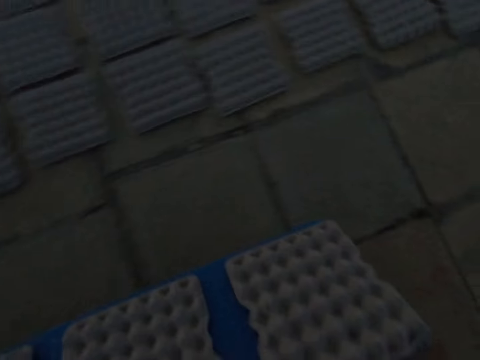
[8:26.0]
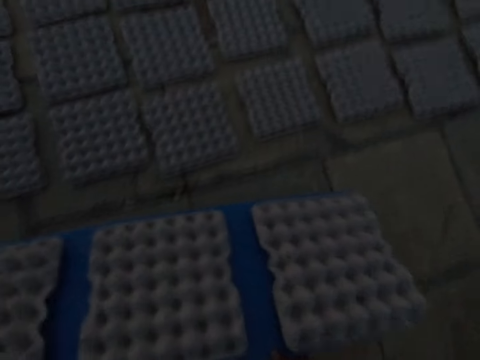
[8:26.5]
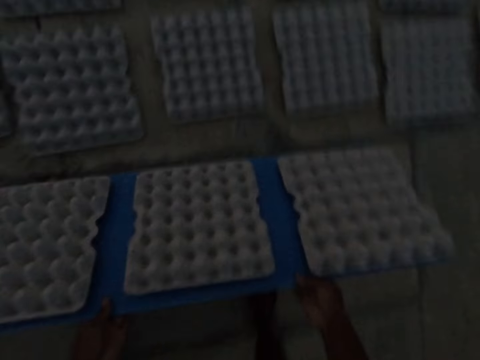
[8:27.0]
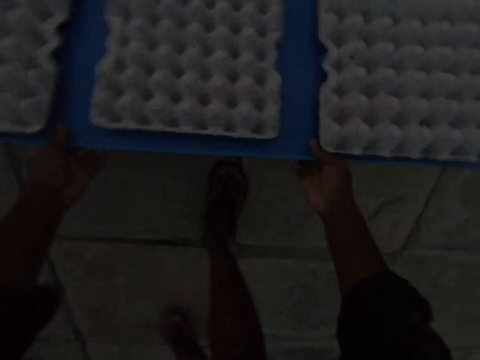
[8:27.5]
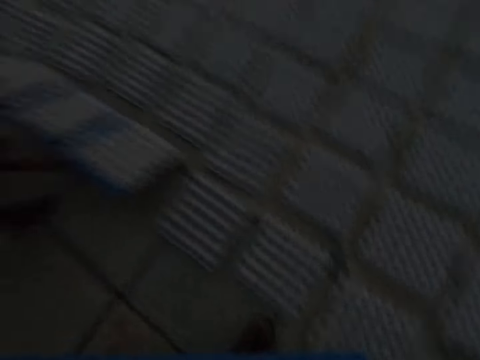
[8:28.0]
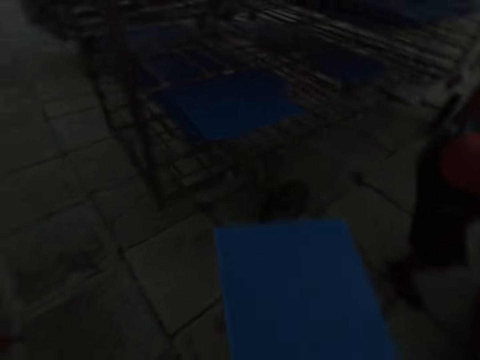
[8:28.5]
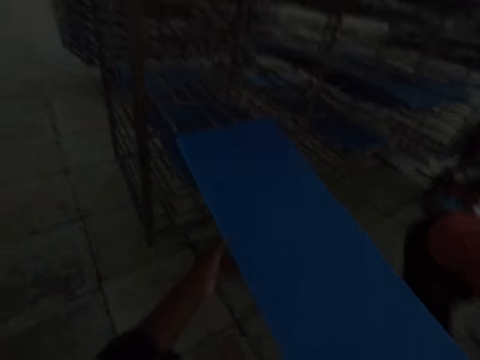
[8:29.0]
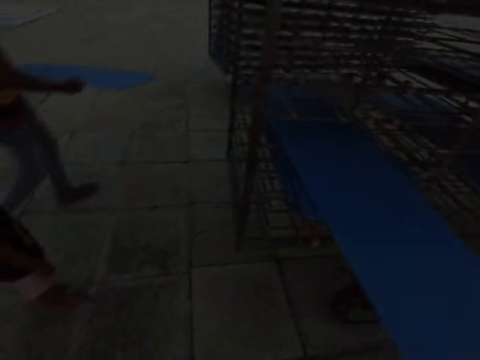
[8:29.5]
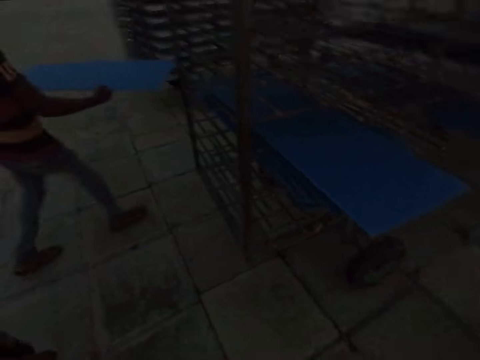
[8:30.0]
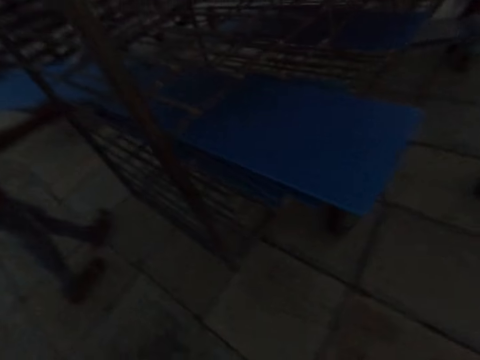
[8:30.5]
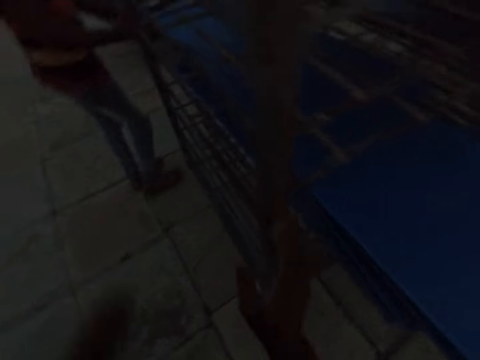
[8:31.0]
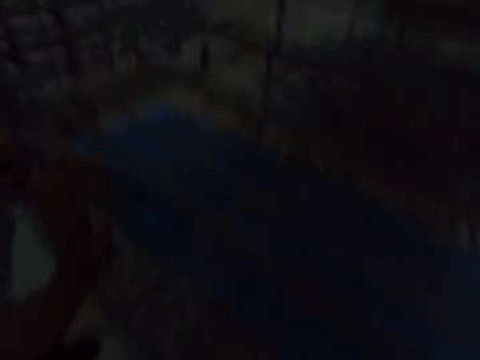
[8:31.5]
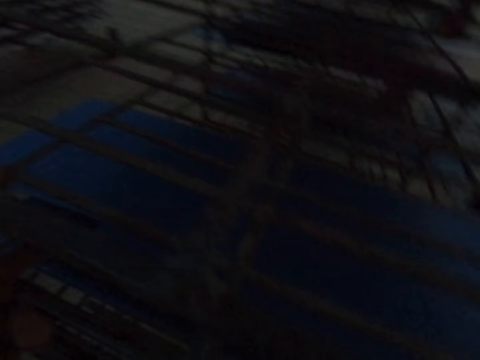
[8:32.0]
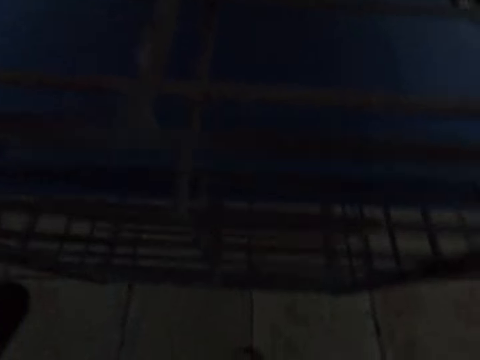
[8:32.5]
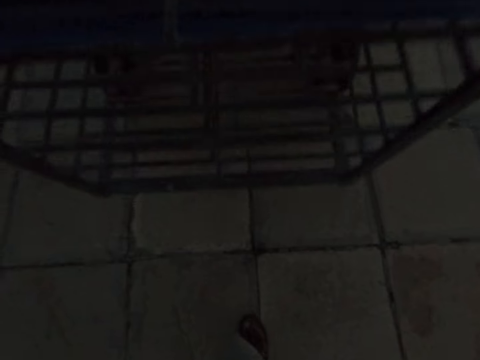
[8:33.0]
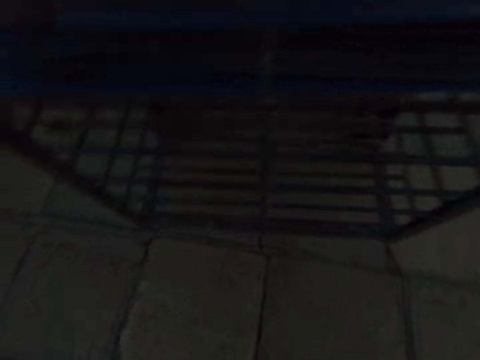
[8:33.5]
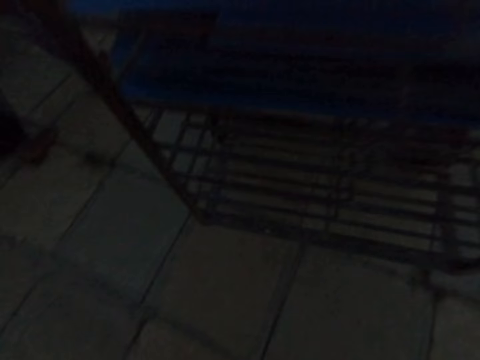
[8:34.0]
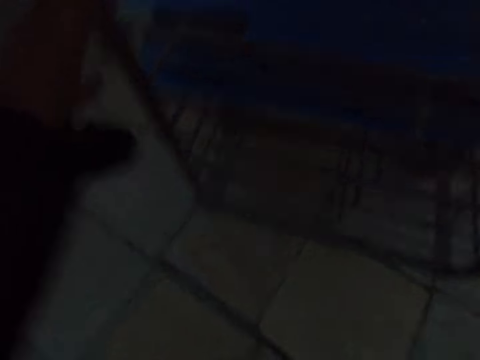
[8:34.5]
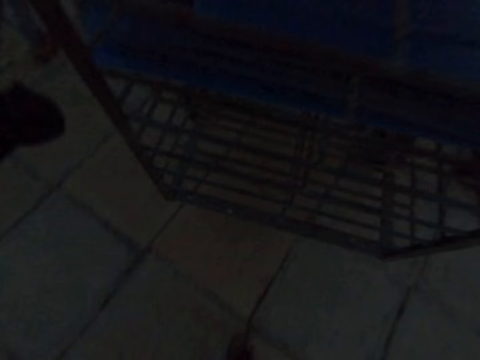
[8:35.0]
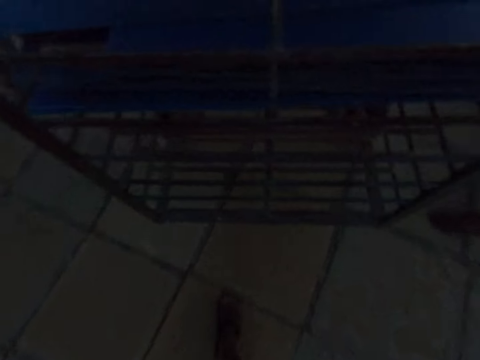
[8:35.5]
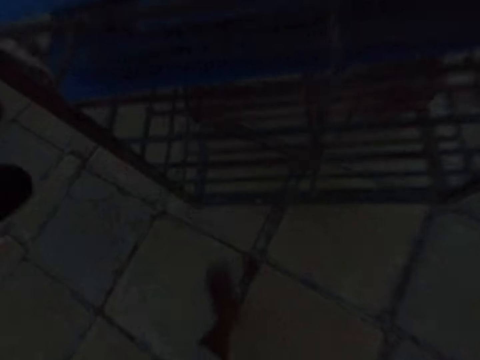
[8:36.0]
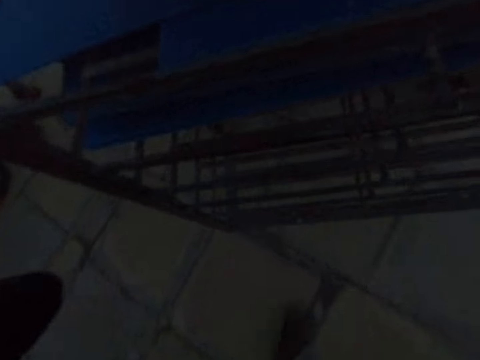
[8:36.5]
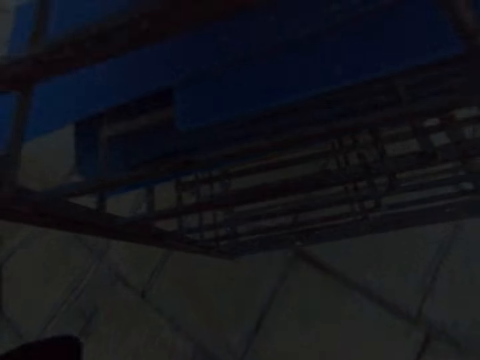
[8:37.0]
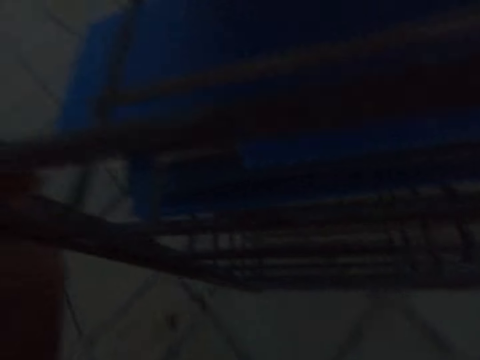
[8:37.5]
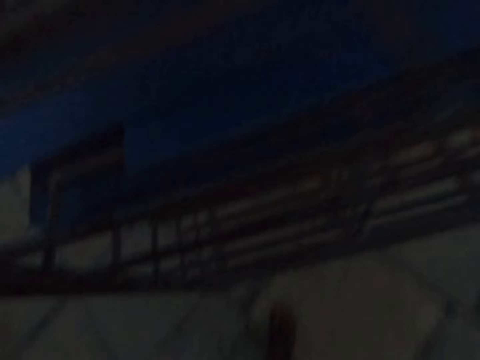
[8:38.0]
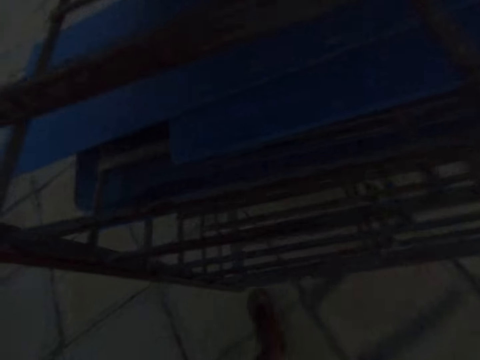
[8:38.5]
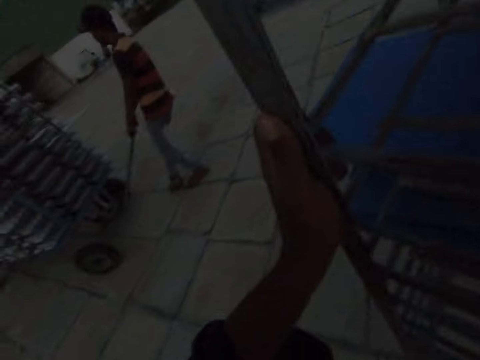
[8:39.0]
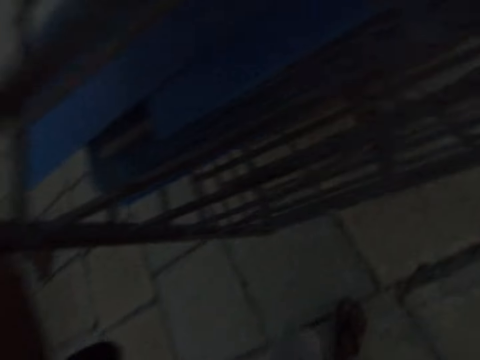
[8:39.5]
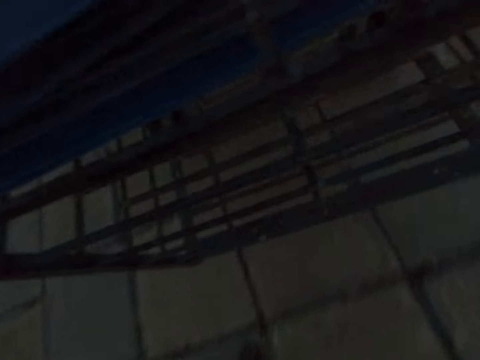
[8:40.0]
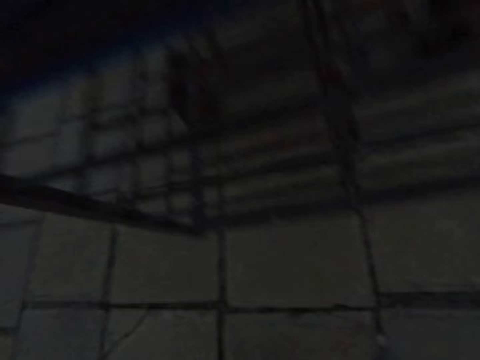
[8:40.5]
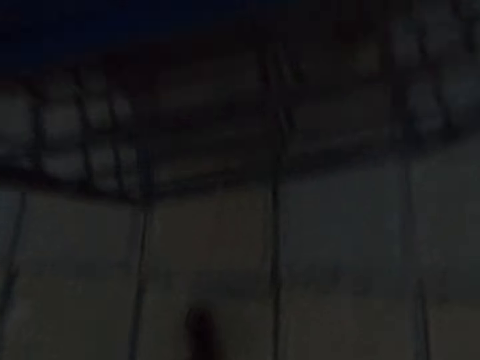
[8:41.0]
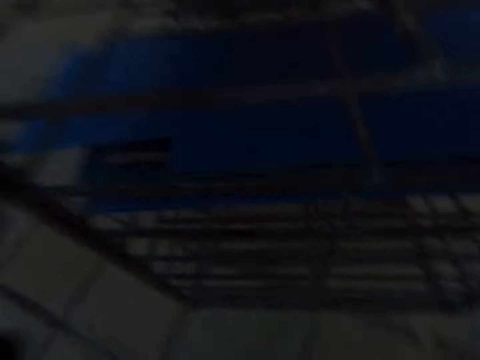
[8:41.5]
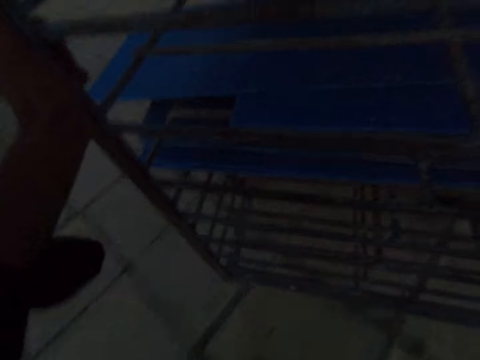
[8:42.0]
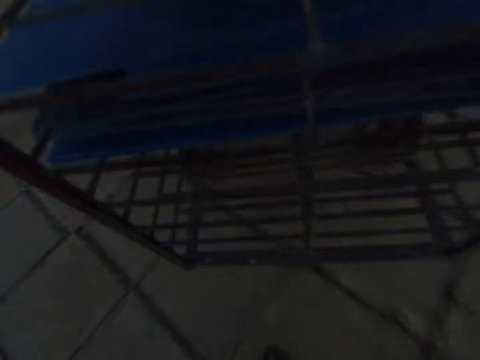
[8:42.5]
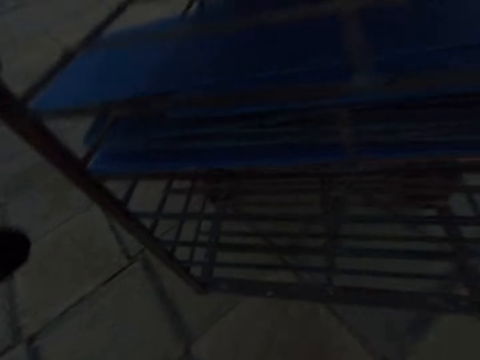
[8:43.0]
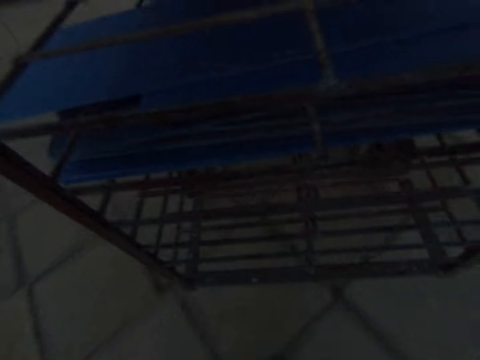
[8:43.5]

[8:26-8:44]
A man drops the egg trays on the ground from the board in his hands. The camera wearer drops the egg trays on the floor. The man drops the egg trays on the ground from the board in his hands again. The camera wearer puts the board into the shelf trolley with both hands. Another man puts a board into the shelf trolley with both hands. The camera wearer holds the shelf trolley with both hands. He pushes the shelf trolley with both hands. The other man pulls a shelf trolley with both hands.

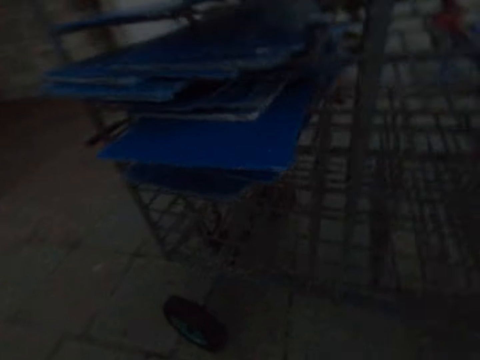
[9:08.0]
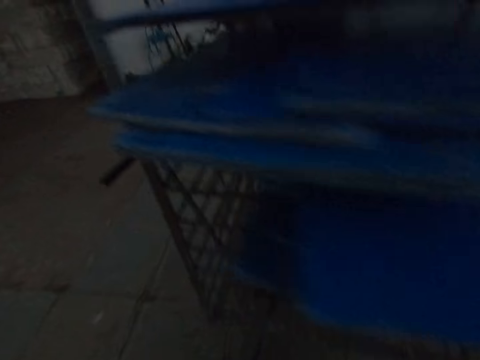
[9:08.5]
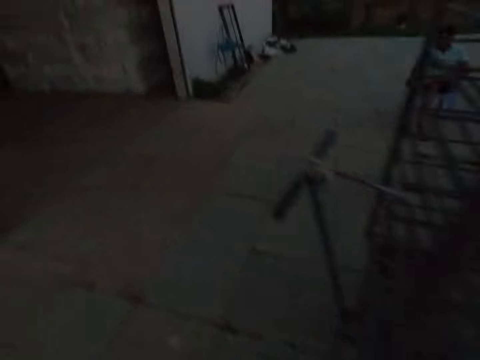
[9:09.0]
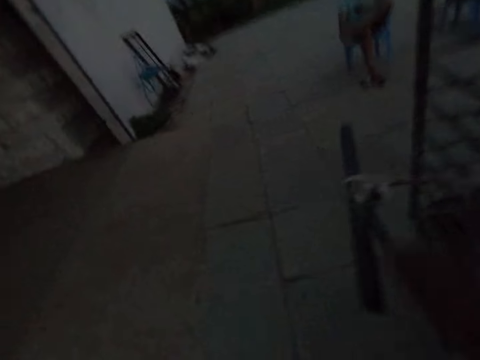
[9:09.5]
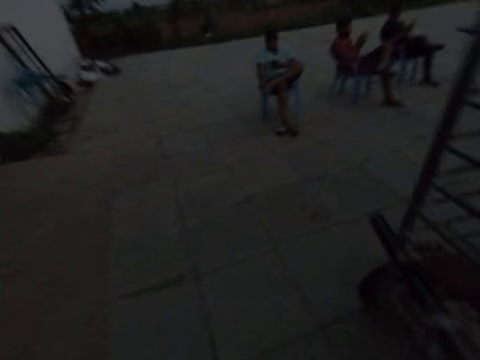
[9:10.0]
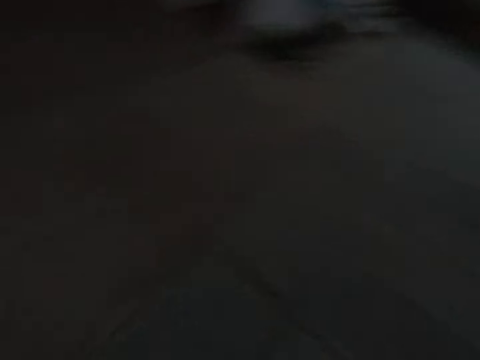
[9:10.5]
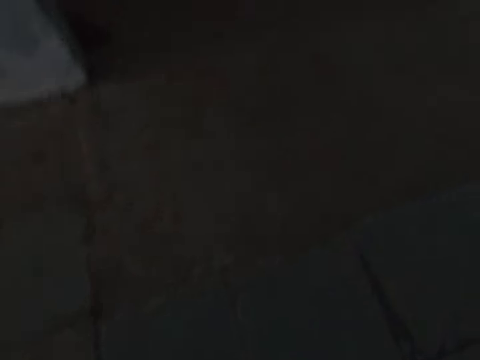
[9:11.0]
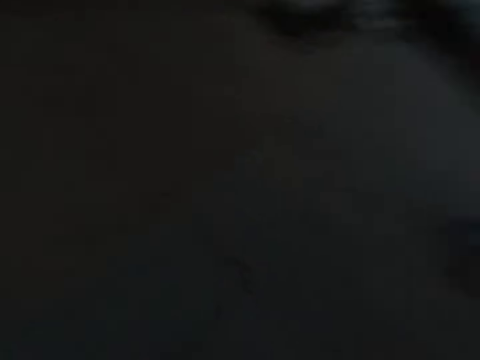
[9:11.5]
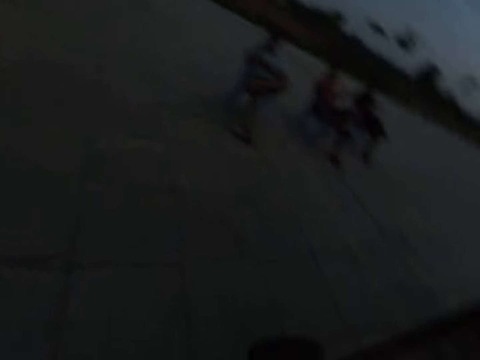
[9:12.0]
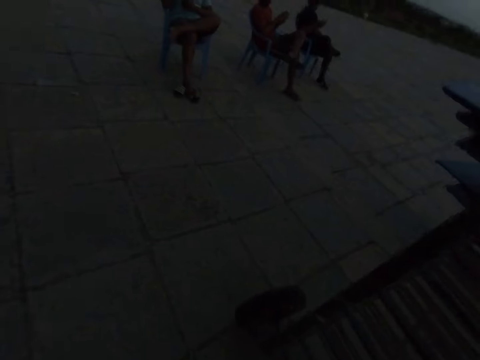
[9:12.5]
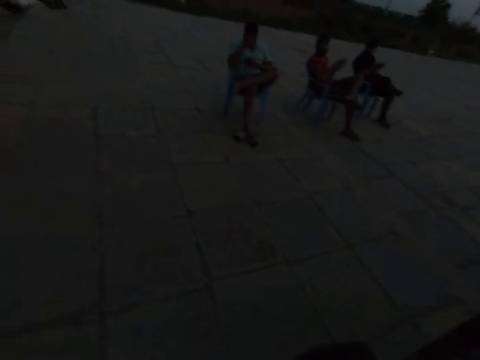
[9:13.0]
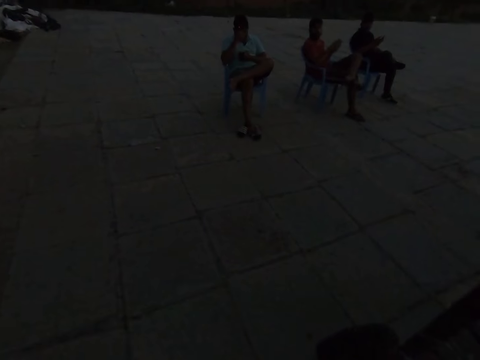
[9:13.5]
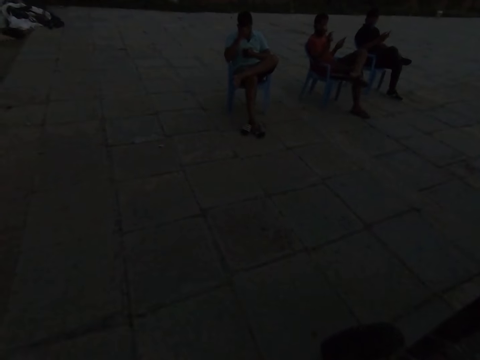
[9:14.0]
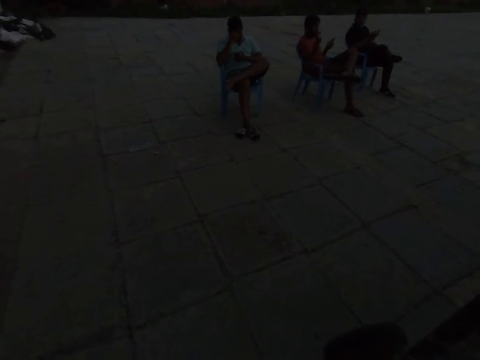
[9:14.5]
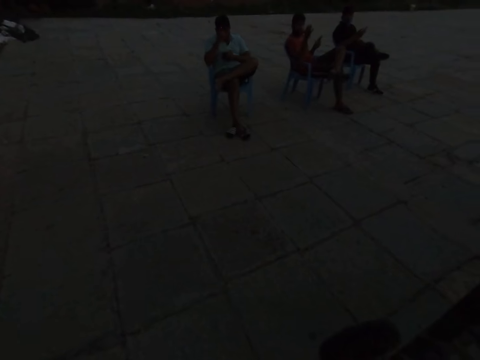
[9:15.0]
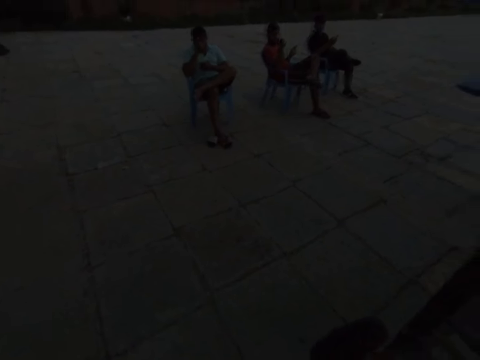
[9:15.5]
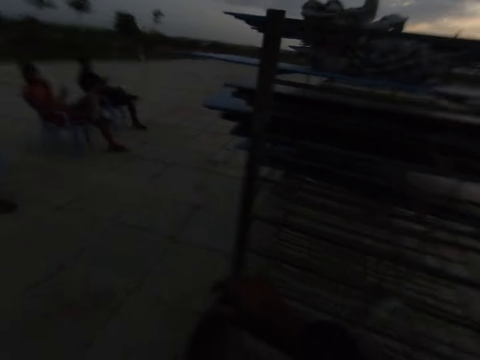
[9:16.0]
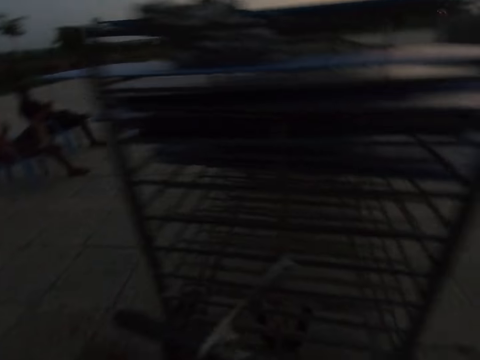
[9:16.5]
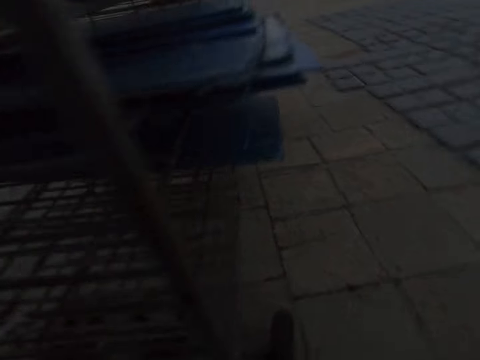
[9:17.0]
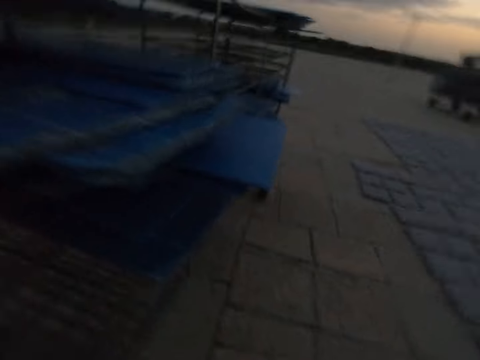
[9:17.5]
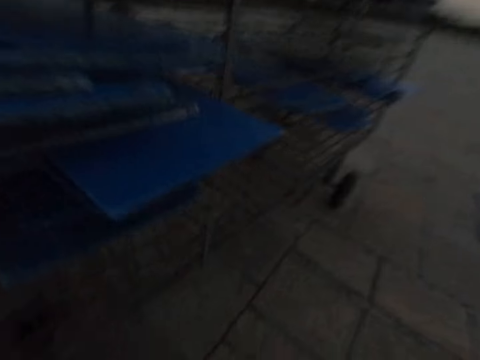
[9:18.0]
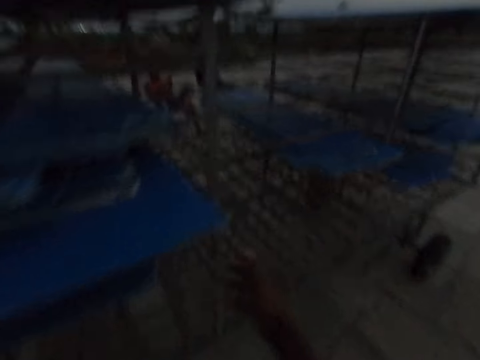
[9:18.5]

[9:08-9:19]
The camera wearer holds the handle of the shelf trolley with his right hand. A man converses with the camera wearer.
